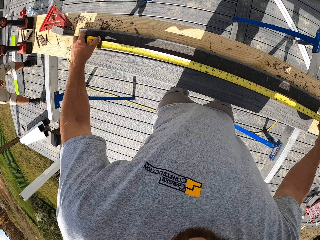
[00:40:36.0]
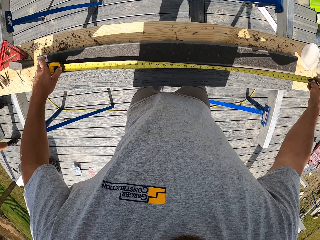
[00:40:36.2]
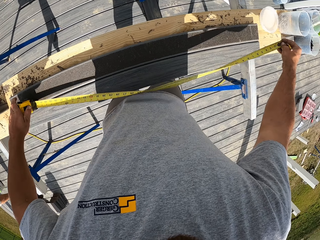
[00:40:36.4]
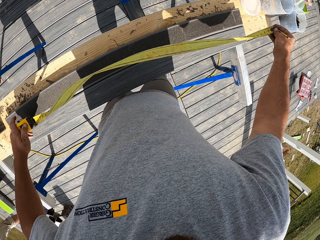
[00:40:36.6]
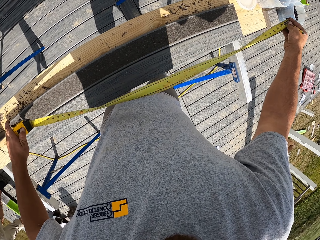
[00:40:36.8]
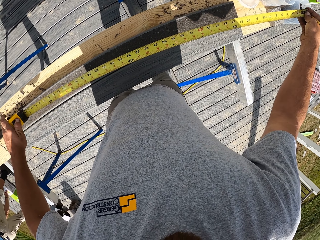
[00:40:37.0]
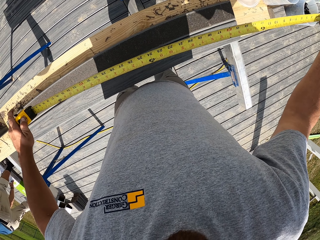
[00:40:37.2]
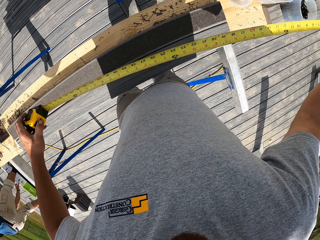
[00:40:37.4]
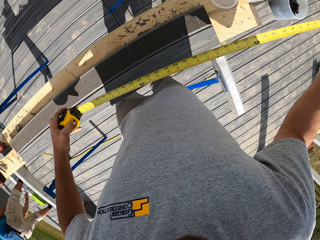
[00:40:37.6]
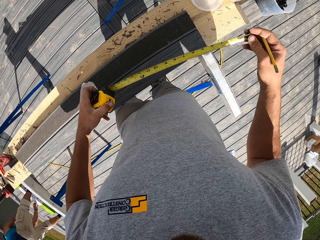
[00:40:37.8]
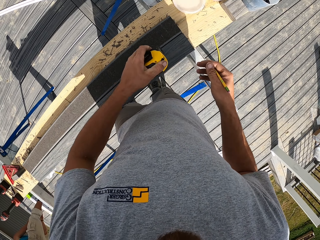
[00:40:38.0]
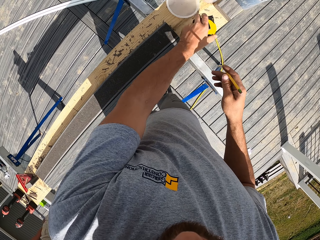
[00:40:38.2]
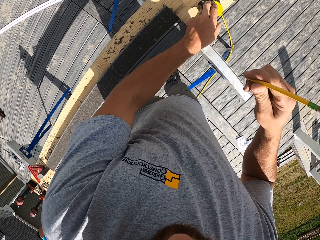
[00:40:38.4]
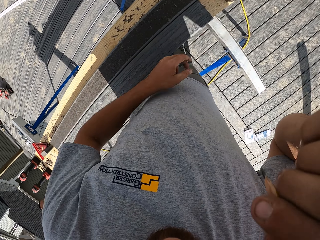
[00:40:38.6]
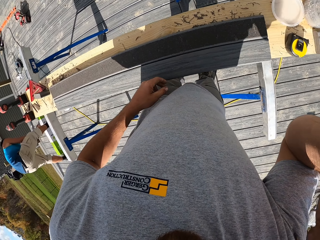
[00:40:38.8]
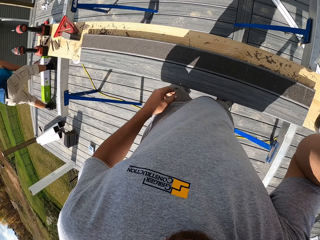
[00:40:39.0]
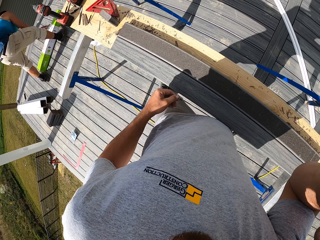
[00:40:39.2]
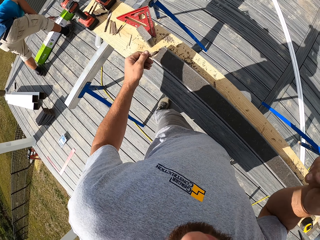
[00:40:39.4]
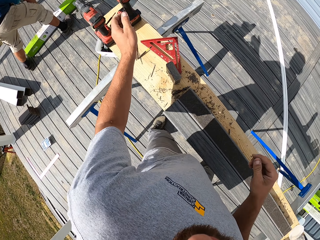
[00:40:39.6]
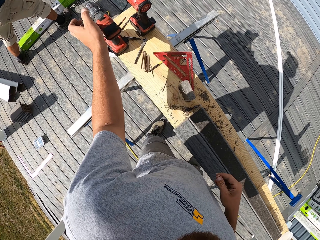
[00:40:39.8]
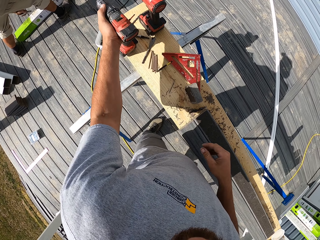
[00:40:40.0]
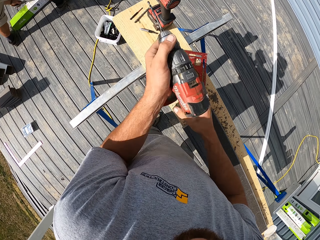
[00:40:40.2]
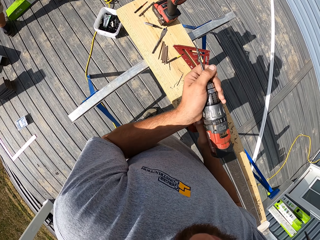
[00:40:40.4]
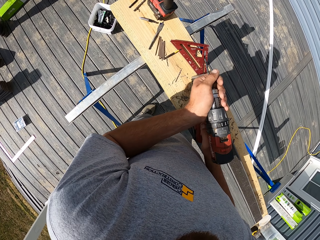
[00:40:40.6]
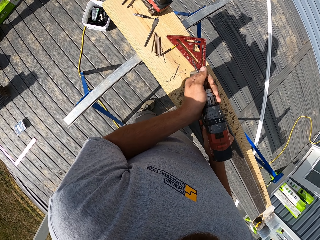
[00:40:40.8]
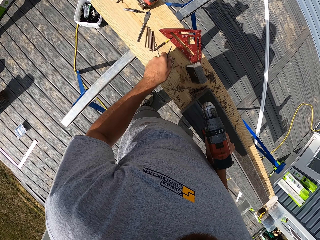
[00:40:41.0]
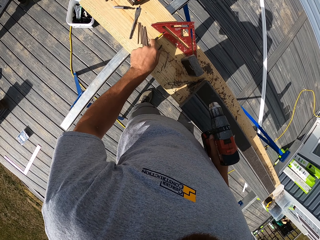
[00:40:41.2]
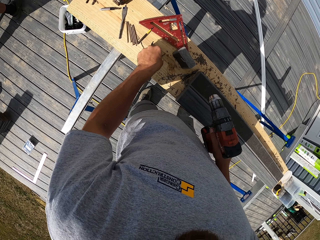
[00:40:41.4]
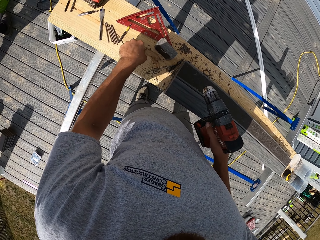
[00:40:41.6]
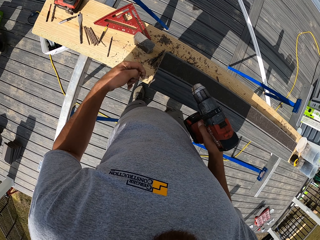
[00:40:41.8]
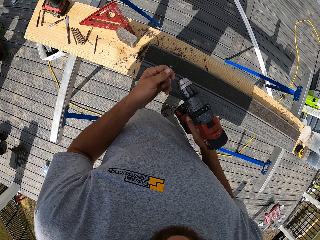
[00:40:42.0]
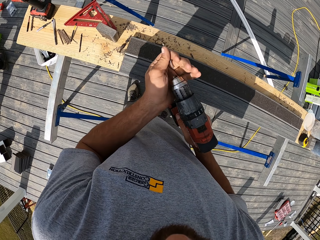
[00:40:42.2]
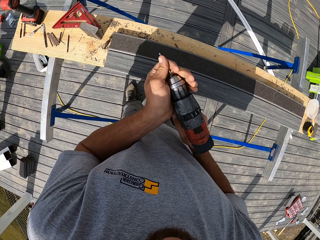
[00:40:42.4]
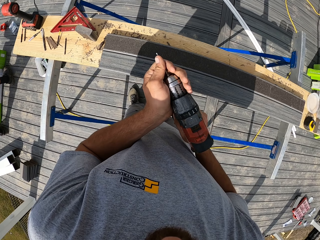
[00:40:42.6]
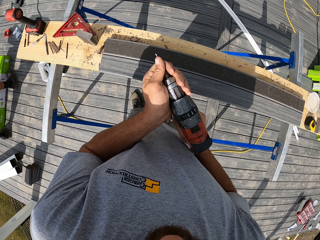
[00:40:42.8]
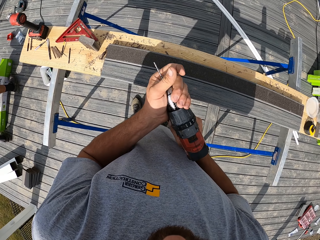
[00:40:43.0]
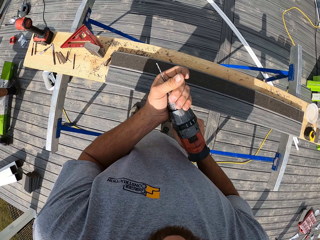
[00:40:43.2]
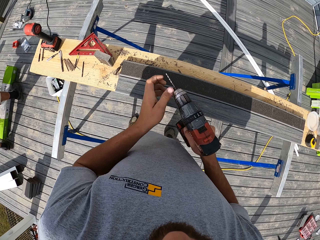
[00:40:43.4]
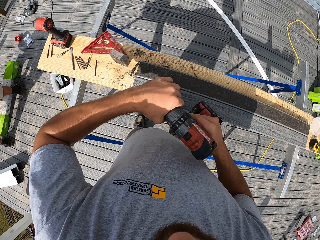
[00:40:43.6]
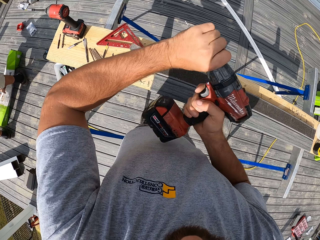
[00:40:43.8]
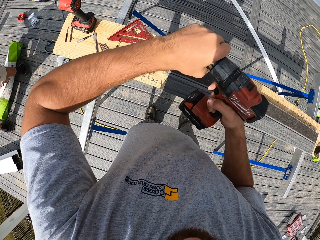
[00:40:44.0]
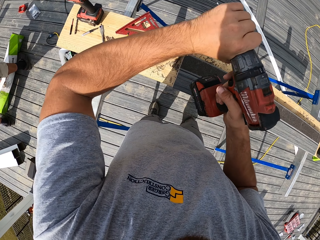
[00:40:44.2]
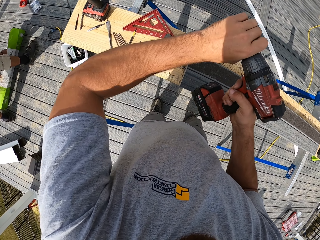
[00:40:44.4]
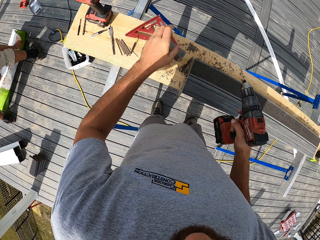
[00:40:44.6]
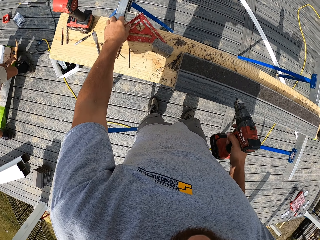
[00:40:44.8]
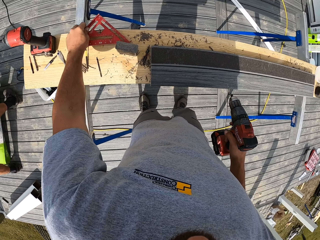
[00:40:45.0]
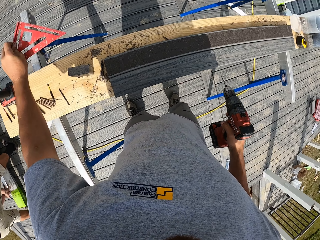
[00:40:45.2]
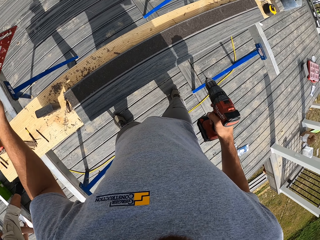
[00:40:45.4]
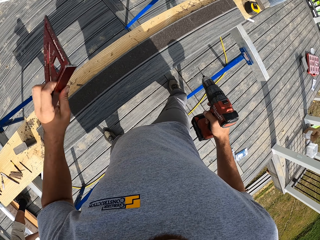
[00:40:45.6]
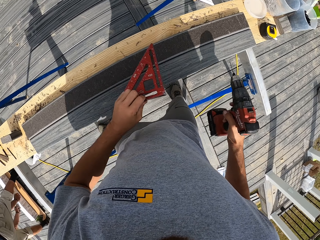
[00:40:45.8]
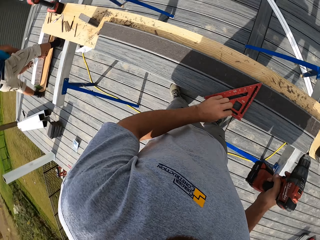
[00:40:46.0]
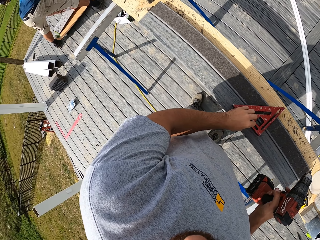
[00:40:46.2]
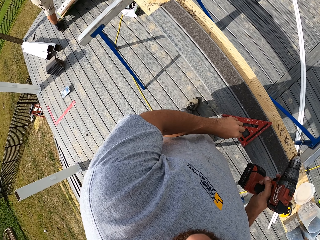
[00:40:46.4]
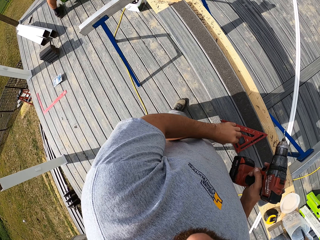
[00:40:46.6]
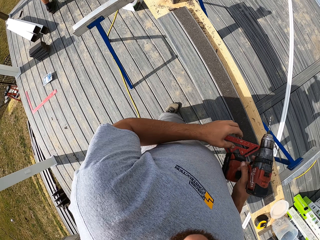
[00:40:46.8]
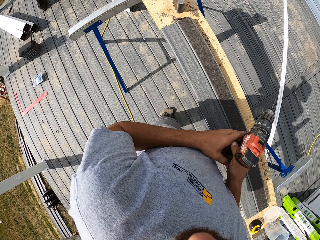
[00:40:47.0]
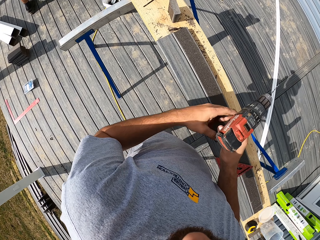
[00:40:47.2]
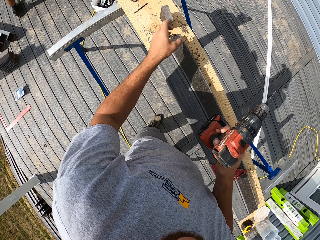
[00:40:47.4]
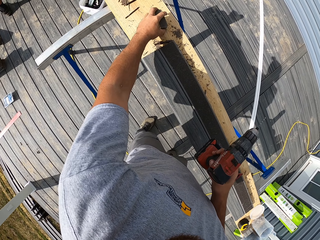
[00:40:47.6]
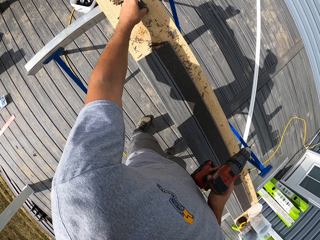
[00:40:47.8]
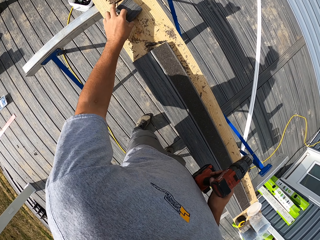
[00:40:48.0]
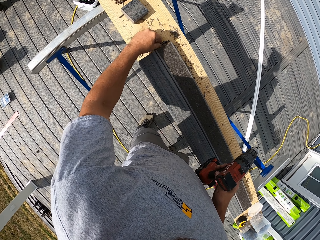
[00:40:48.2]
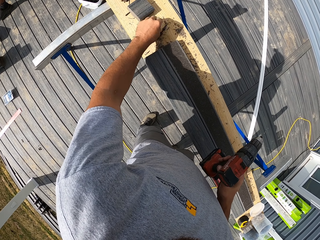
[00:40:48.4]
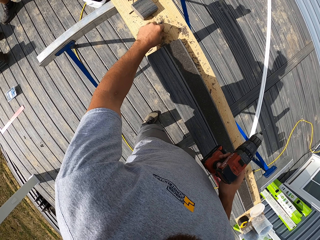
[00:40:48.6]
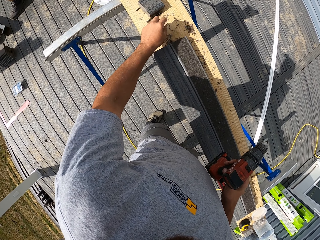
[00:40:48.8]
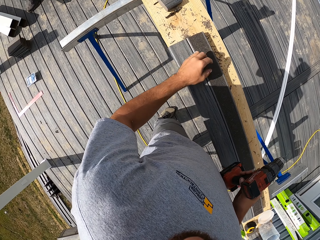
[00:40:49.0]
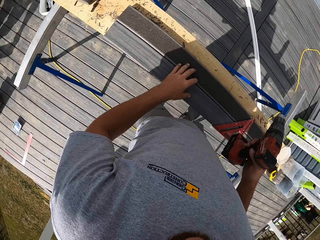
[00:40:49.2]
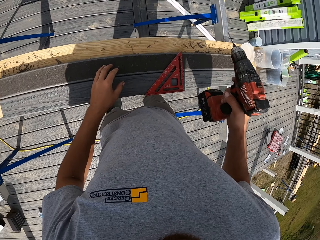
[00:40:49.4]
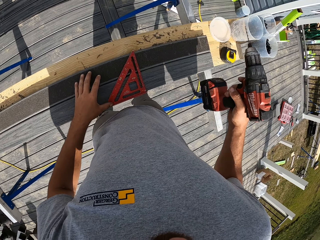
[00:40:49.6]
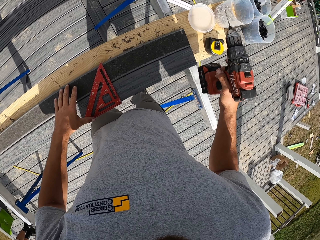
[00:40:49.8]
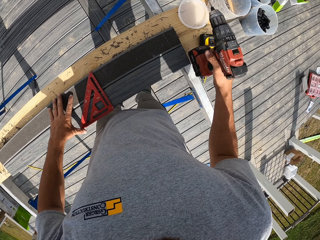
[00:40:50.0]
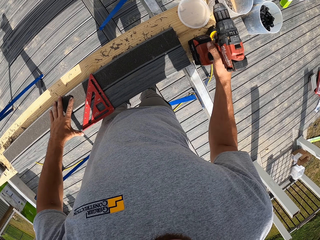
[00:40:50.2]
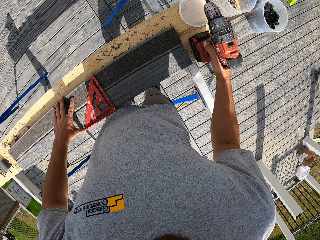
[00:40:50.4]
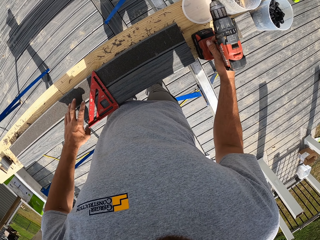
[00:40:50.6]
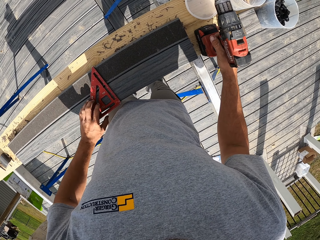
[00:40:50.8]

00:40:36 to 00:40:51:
The camera wearer closes the tape. They place the tape down. They turn around. They pick up the drill. They change the drill bit. They remove the bit. They put in the bit. They tighten the drill. They pick up a ruler or square. They place the ruler on the rail. They hold the drill up. They drag wood across the wood. They wipe the wood ash. They move up a small rail.

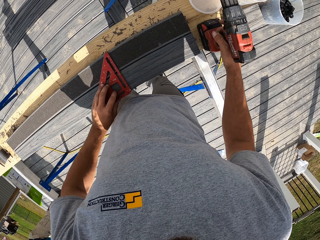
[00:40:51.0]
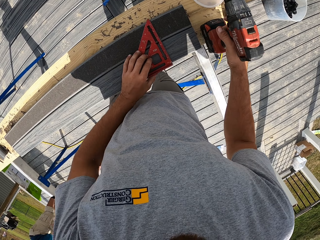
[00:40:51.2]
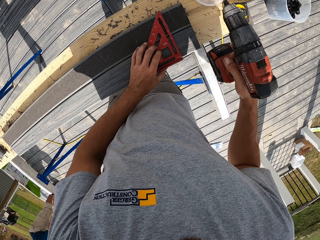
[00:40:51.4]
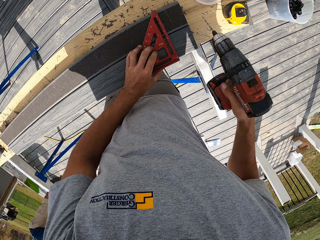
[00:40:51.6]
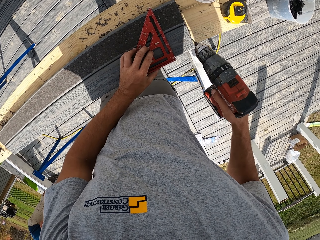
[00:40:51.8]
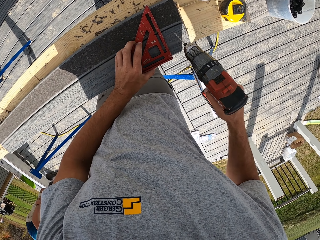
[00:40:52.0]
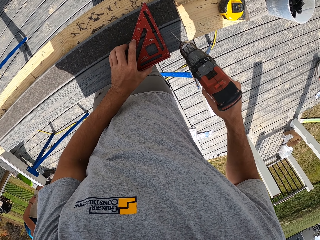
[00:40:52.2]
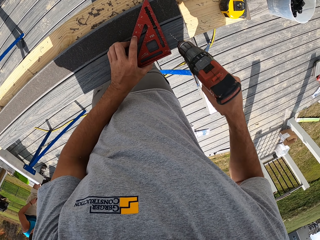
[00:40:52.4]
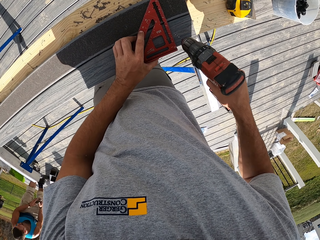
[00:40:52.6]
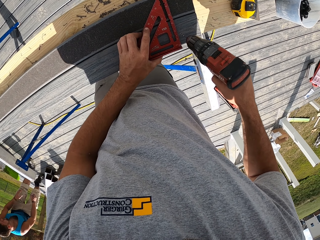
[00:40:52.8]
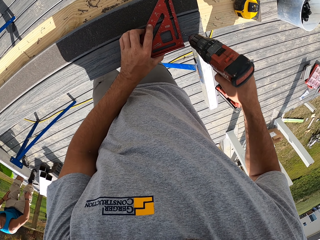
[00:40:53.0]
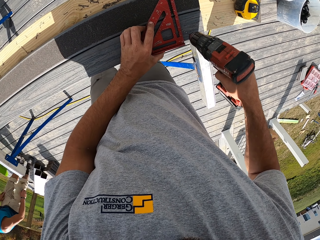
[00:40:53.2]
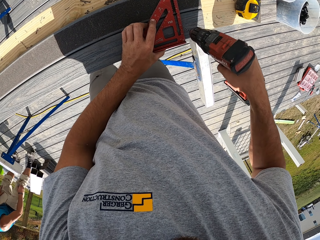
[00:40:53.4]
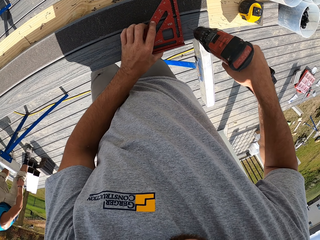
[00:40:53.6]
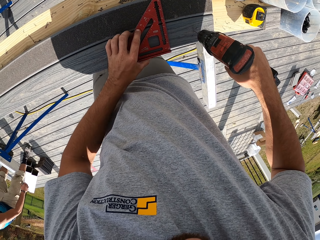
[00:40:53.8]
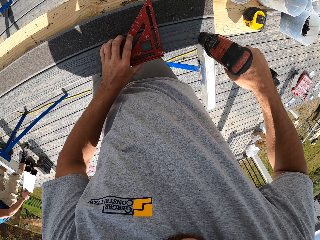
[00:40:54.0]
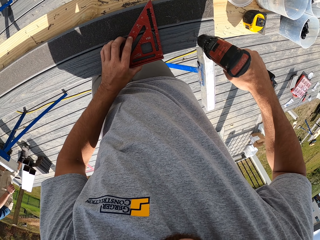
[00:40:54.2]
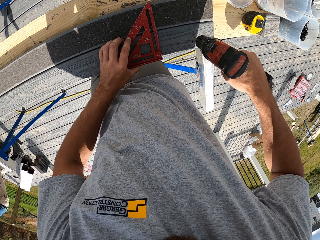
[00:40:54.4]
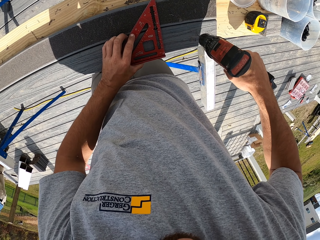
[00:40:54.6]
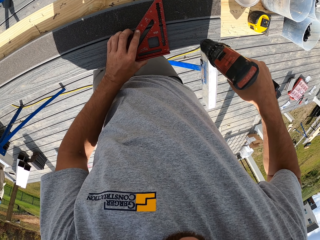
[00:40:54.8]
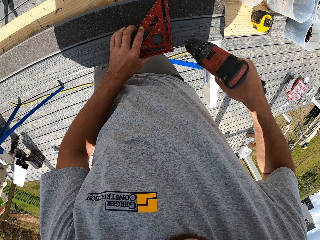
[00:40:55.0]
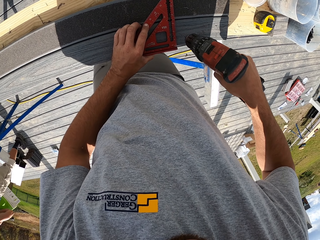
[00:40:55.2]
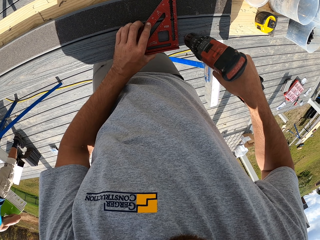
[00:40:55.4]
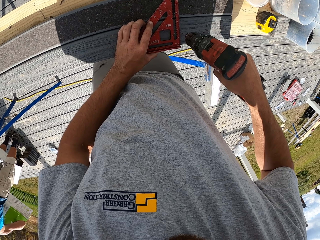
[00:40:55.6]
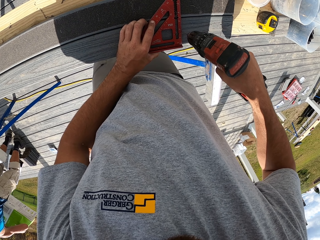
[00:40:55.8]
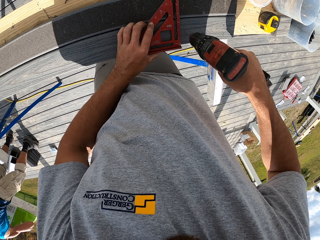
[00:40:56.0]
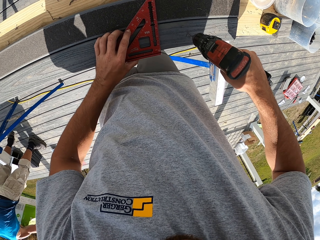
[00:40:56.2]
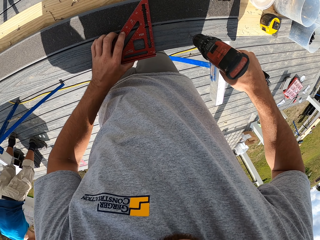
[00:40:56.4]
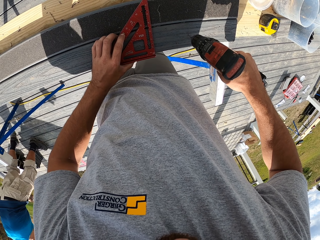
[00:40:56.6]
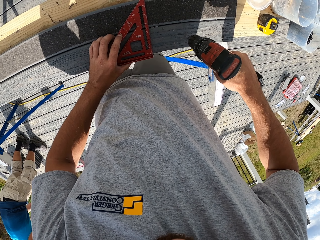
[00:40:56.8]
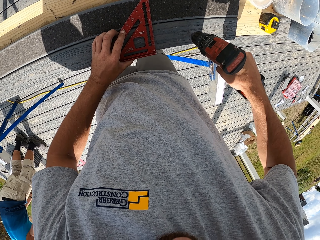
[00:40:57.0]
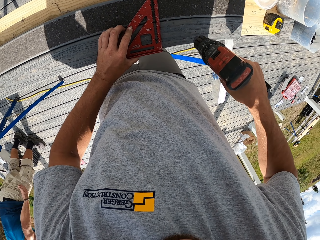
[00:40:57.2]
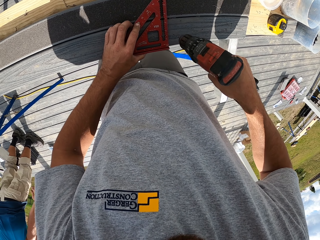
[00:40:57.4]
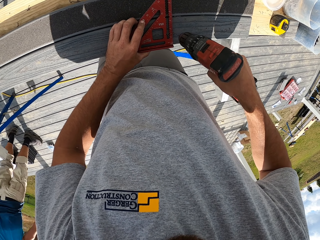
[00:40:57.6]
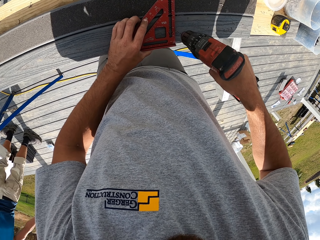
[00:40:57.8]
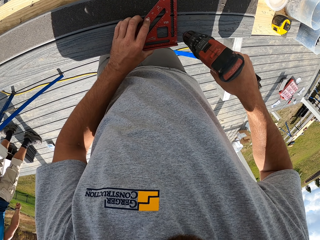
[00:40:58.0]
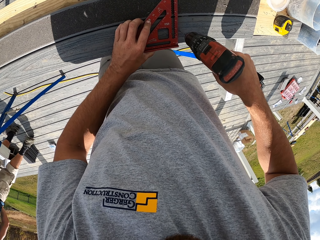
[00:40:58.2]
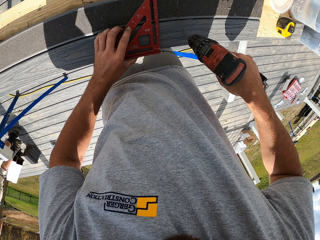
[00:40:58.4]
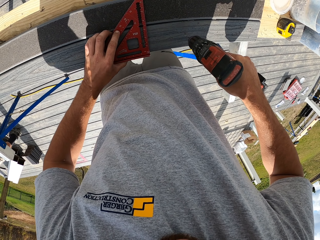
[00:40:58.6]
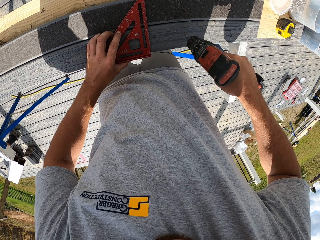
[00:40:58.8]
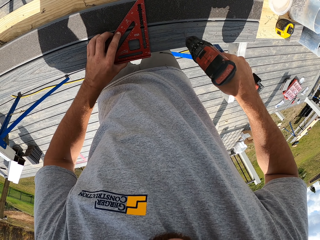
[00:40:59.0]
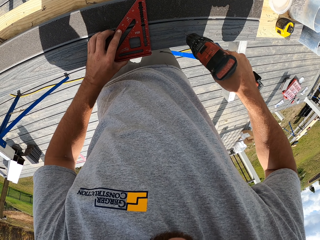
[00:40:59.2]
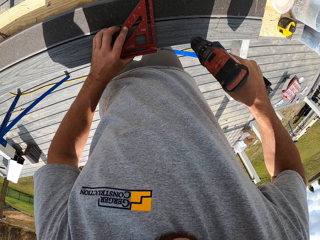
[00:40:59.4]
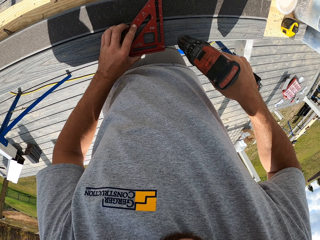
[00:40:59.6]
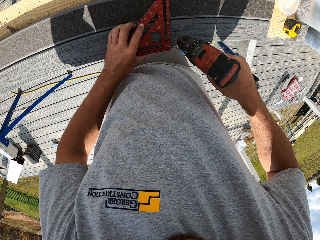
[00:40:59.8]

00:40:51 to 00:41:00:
The camera wearer drags the square across the wood and lifts the drill up. They drill the wood. They drag the square across the wood. They drill the wood. They drag the square across the wood. A man moves around. The camera wearer drills the wood. They drag the square across the wood.
